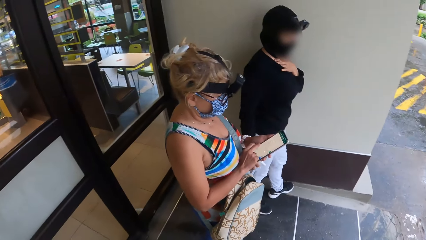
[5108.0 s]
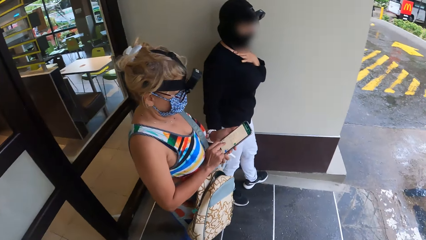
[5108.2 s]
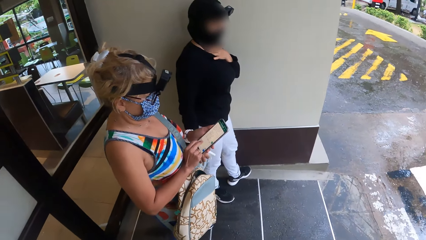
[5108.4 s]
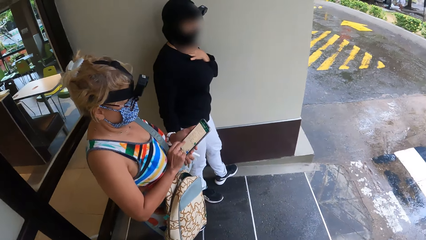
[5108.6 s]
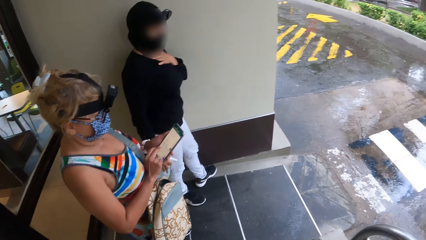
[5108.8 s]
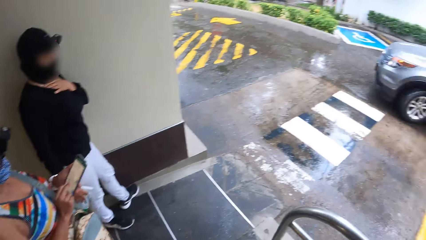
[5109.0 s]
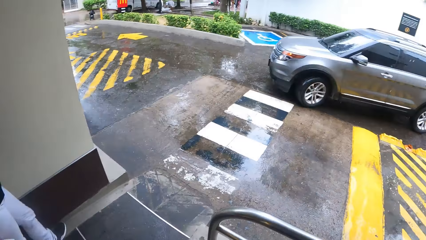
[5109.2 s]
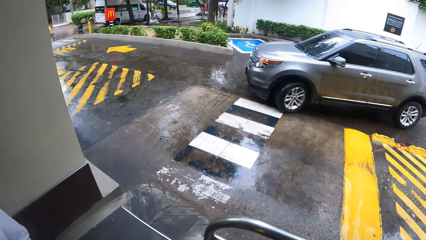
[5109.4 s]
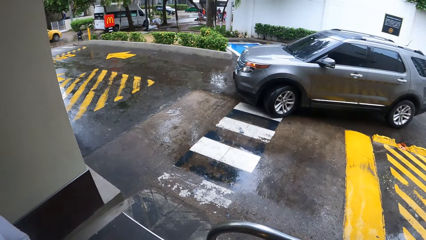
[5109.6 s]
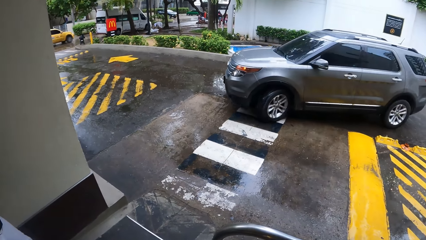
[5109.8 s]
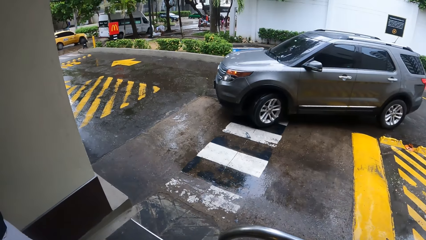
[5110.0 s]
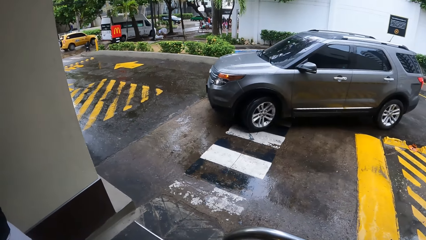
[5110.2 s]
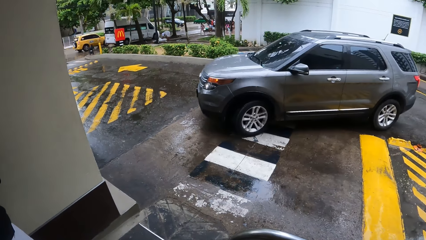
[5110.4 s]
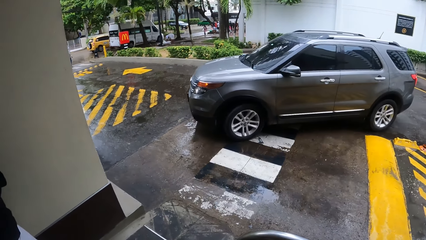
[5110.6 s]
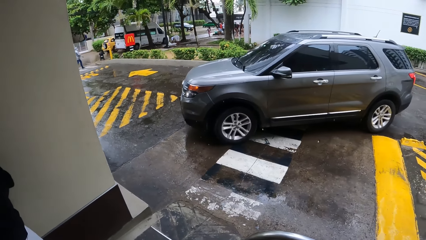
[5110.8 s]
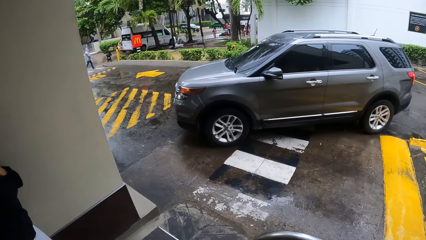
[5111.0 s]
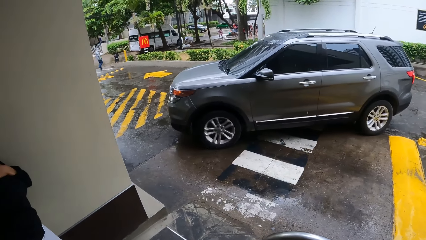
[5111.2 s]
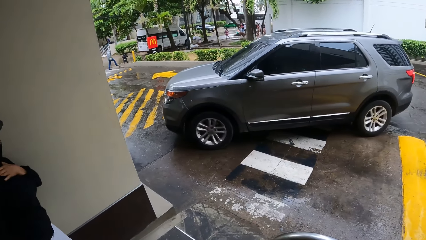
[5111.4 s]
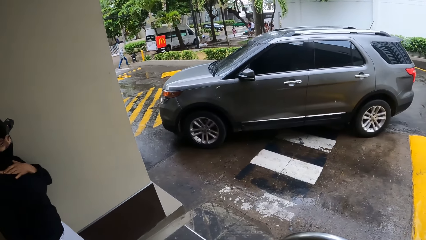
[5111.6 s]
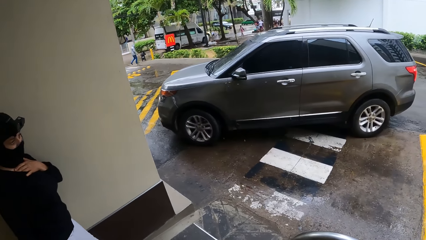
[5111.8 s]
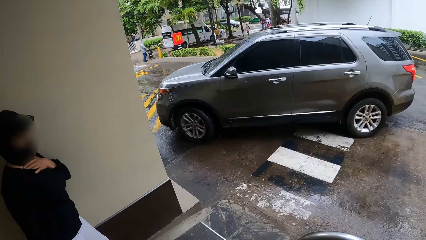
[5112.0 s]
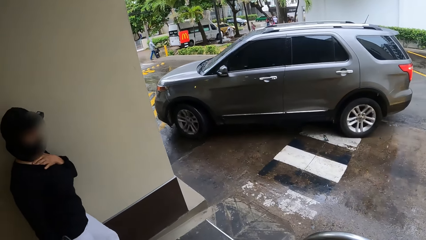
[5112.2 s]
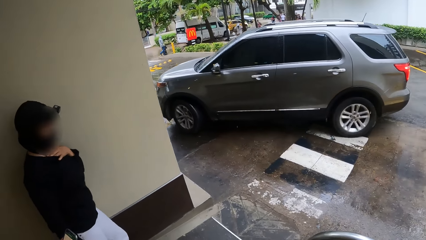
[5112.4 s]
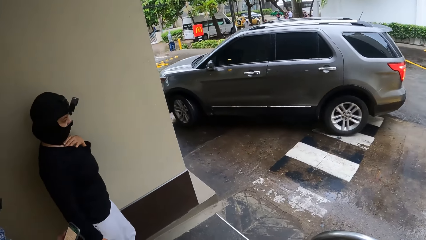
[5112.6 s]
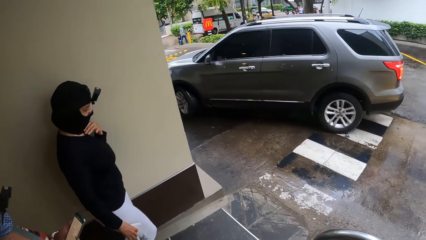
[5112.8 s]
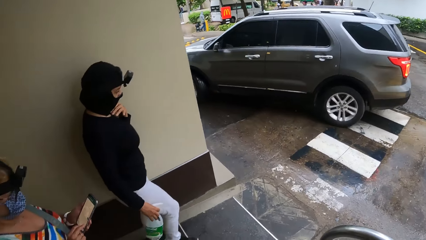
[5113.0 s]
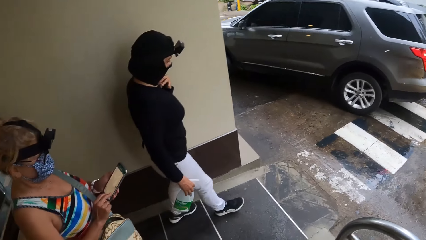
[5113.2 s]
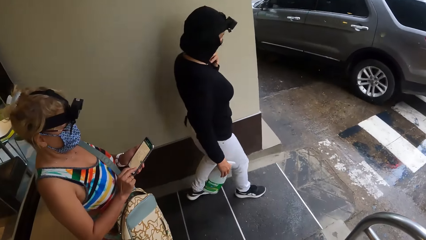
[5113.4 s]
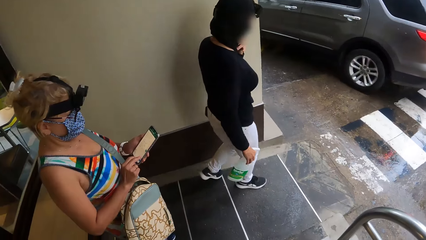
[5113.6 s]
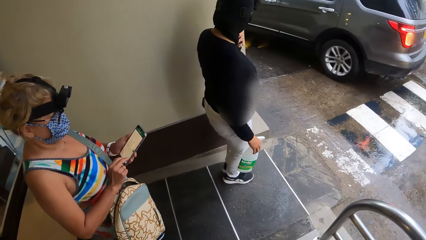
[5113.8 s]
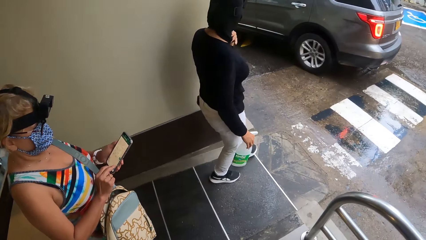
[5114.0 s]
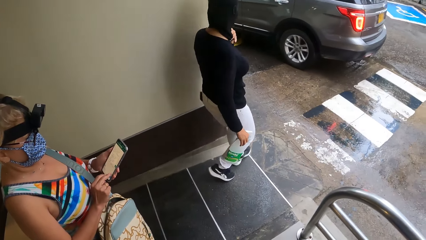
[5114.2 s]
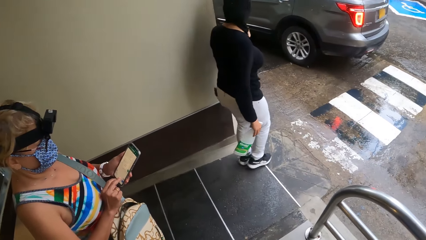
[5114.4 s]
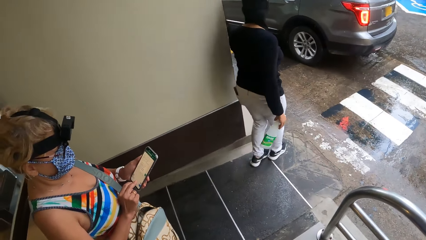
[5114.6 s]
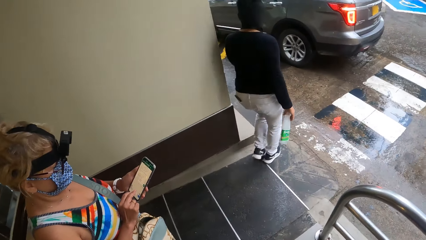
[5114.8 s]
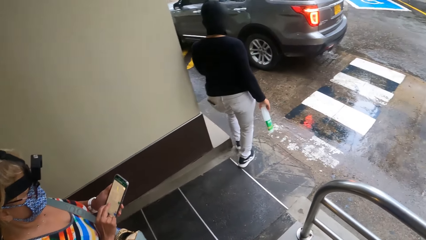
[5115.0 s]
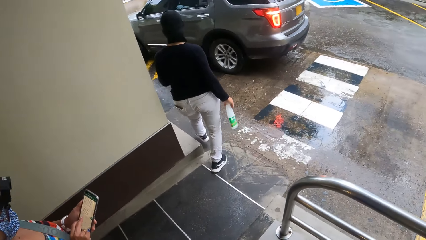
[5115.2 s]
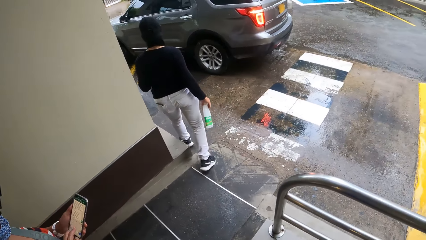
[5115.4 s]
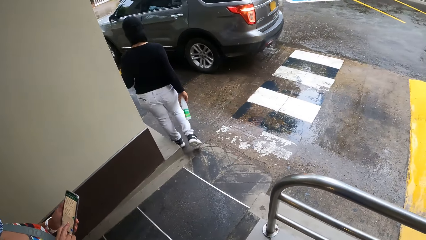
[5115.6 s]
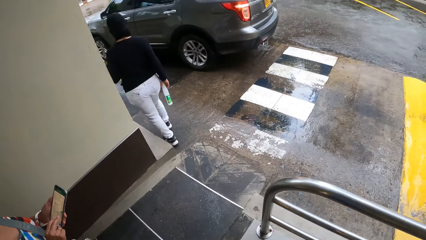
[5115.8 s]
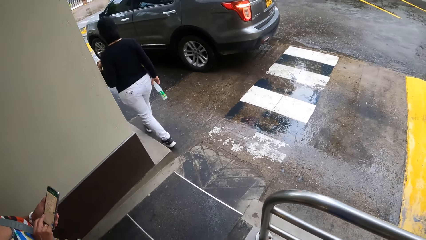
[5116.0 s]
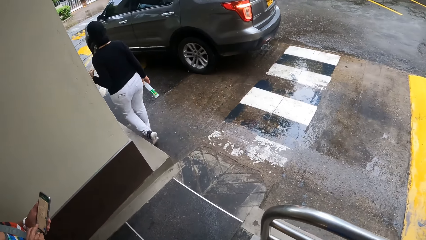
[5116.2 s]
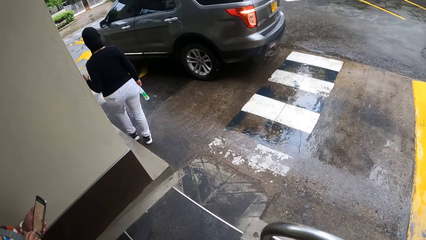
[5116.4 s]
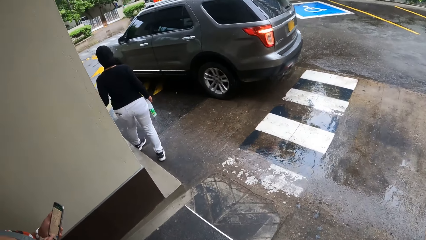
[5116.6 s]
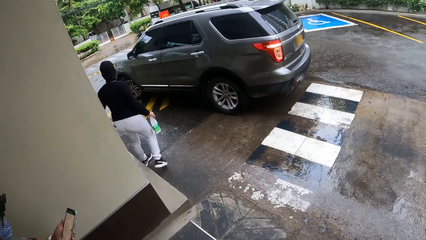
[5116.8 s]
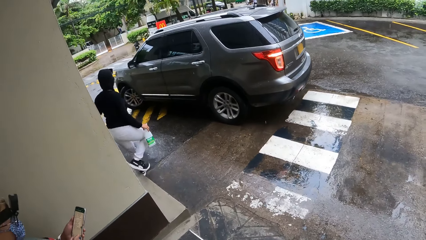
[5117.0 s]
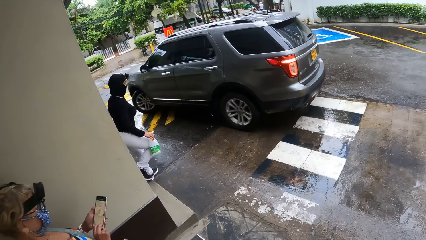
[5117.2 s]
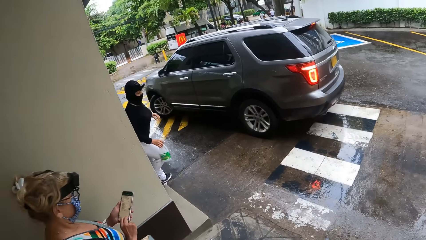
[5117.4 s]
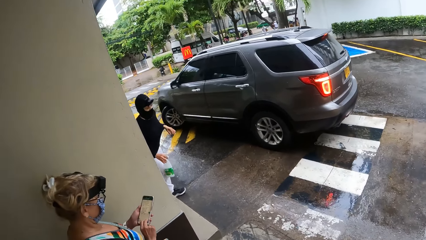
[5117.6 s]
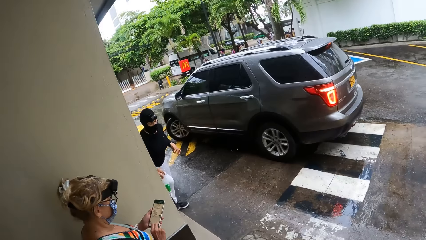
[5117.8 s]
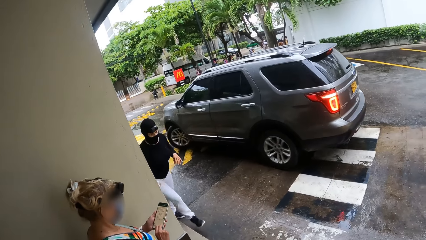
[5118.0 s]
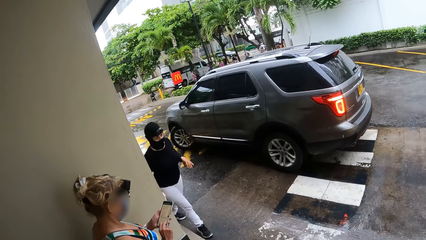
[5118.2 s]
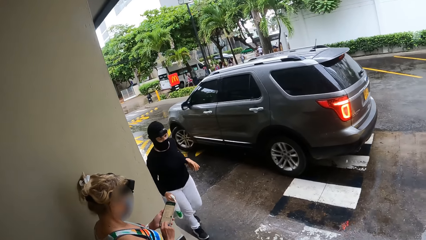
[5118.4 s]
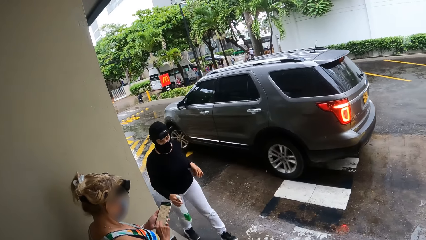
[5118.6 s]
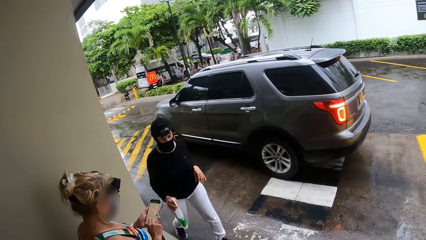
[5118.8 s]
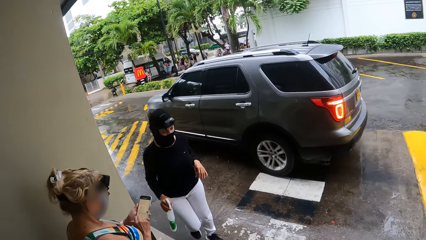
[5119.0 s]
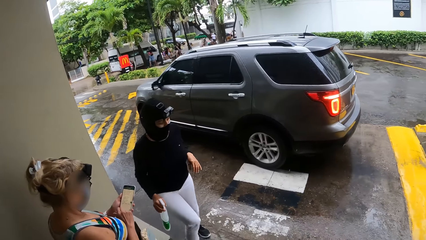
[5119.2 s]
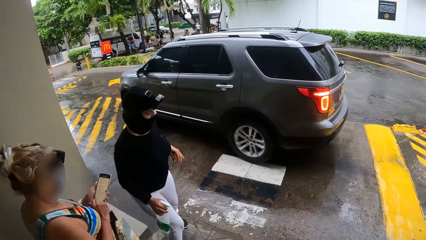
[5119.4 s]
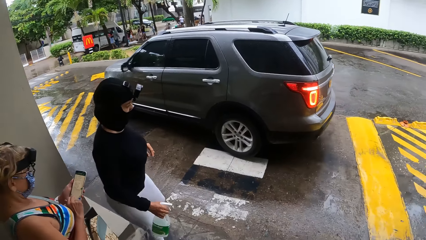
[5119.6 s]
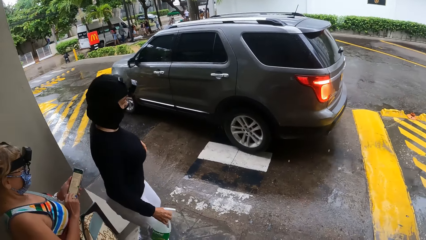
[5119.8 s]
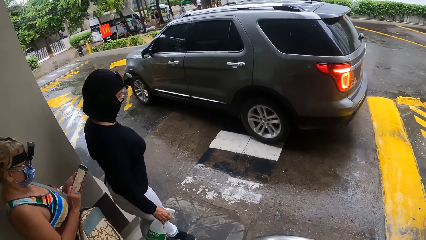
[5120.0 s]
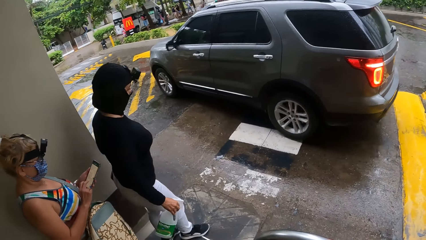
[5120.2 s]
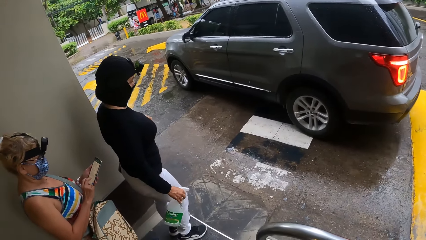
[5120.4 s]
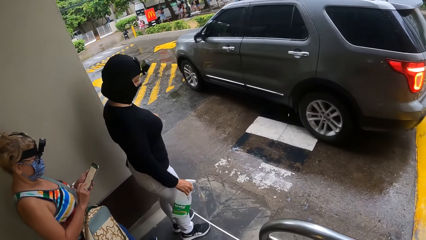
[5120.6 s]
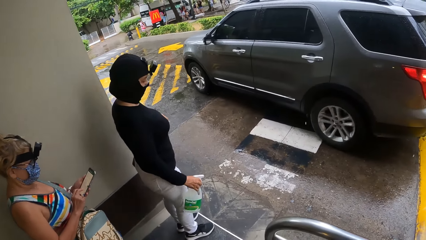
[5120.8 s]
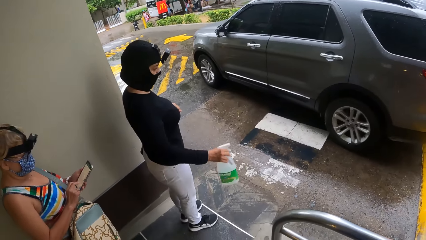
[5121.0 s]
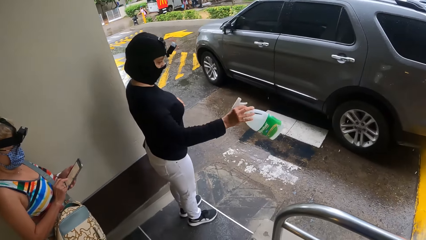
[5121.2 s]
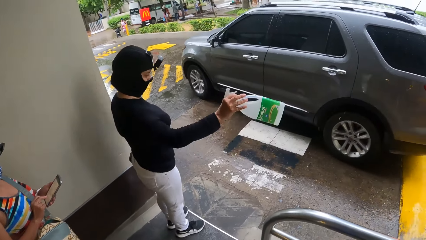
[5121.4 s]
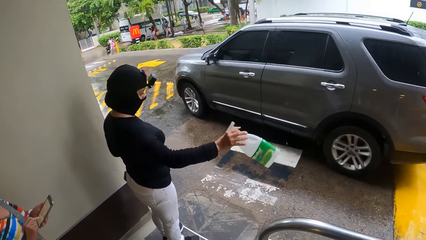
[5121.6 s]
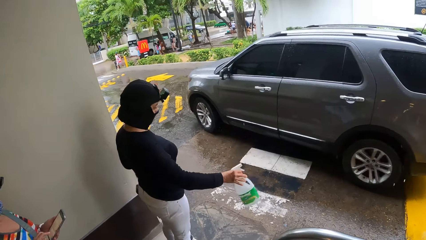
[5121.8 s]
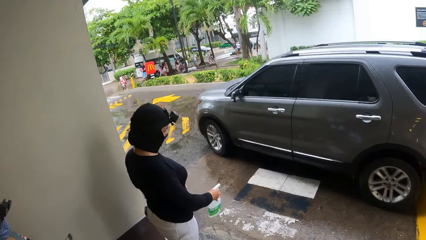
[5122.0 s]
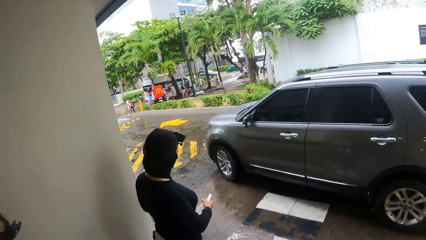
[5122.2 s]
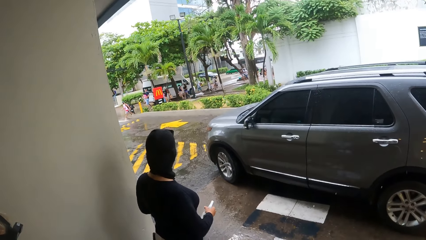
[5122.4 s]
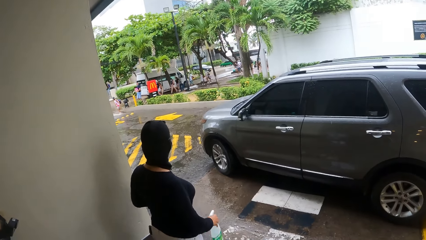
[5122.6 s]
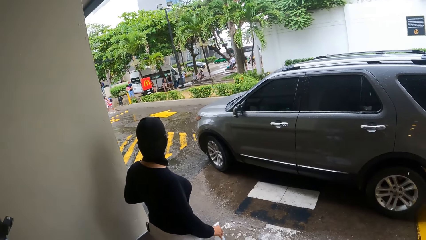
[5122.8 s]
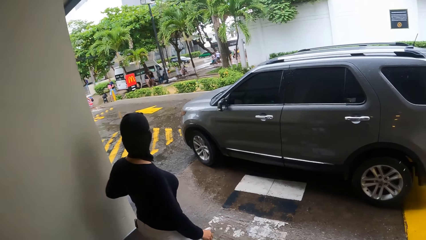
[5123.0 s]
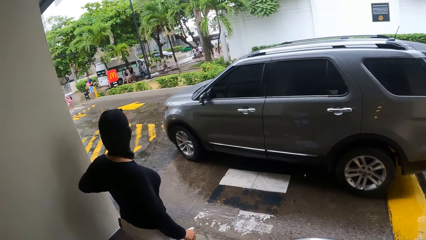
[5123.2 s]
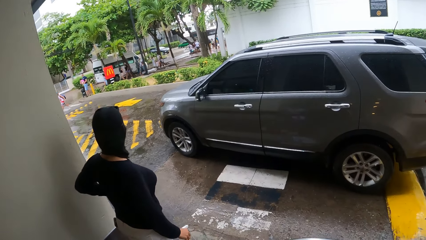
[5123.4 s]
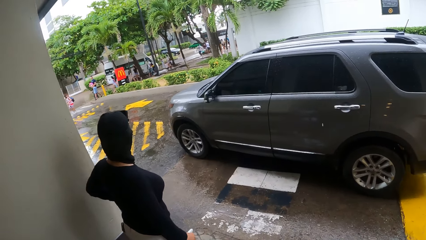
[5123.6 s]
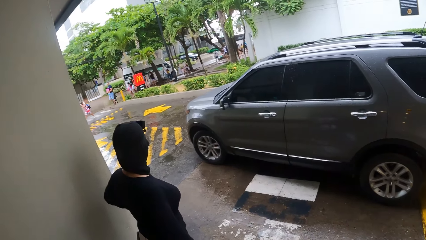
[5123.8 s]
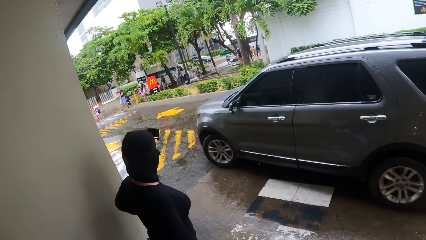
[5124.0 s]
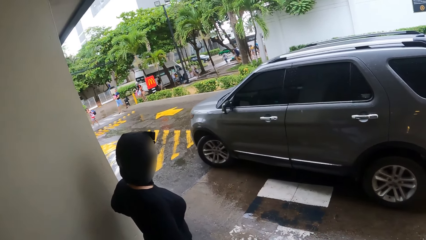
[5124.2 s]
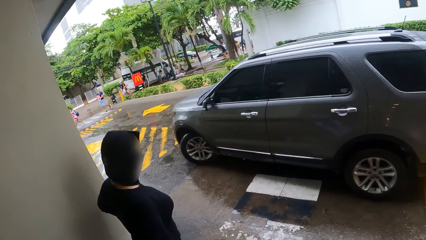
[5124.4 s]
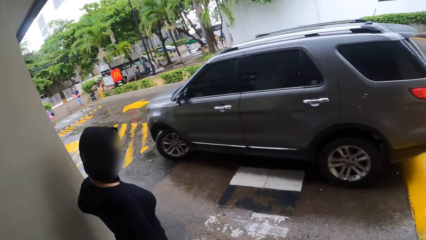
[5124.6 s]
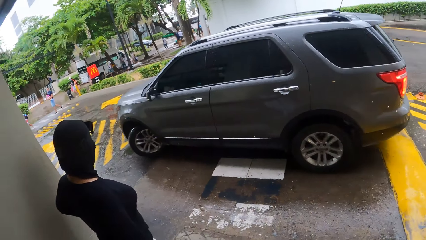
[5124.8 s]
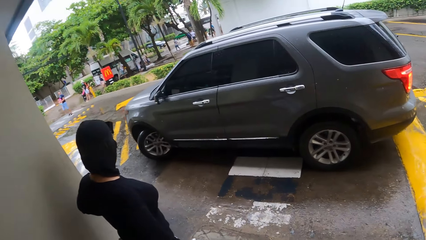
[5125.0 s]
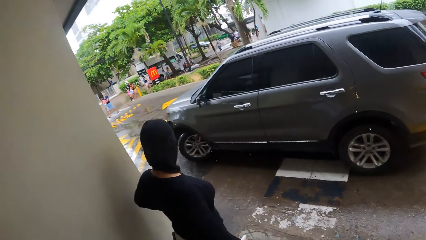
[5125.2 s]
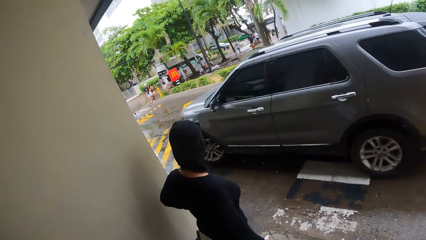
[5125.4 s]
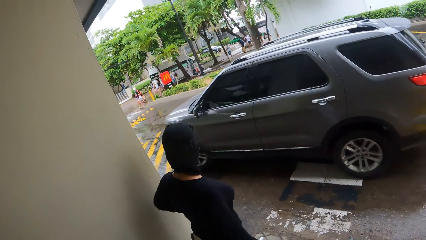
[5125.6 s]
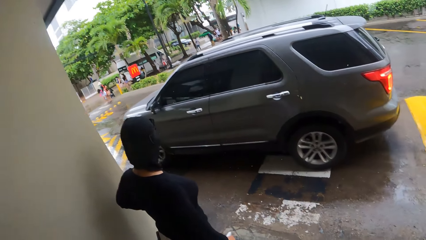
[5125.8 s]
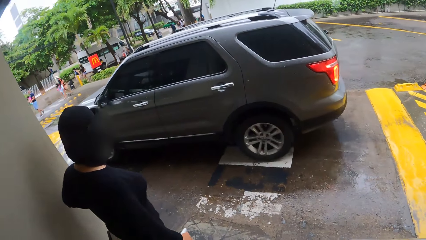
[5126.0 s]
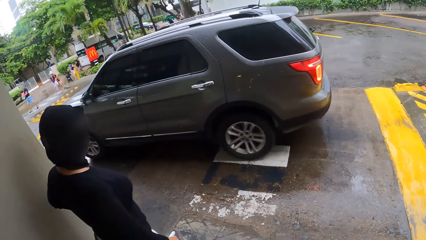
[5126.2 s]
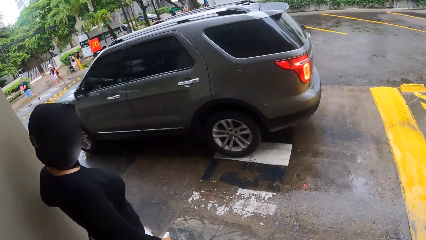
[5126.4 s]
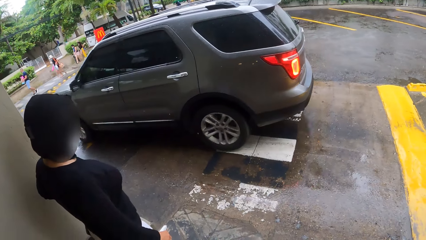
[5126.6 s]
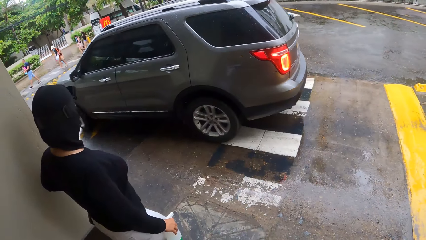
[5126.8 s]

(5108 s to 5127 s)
A man drives the car. A woman walks towards the car. The woman walks back. The woman points the bottle.
